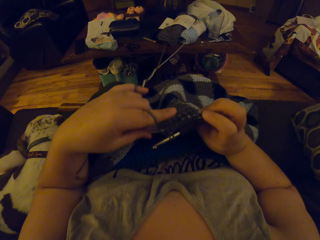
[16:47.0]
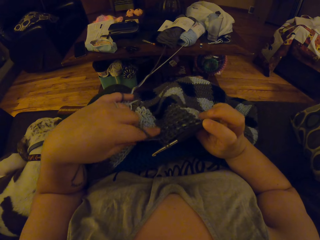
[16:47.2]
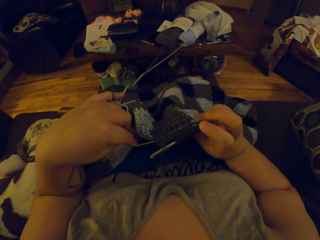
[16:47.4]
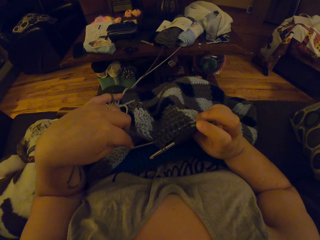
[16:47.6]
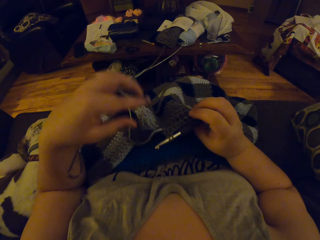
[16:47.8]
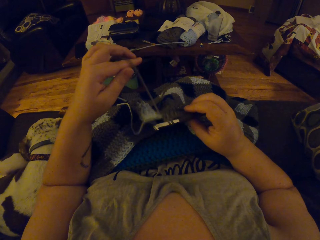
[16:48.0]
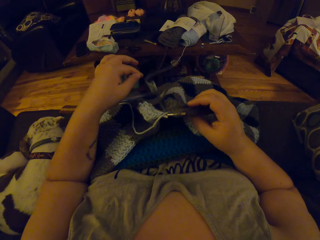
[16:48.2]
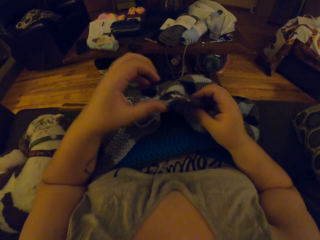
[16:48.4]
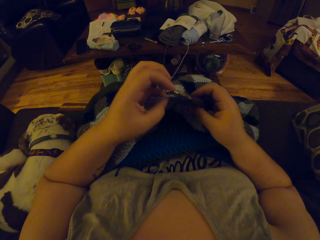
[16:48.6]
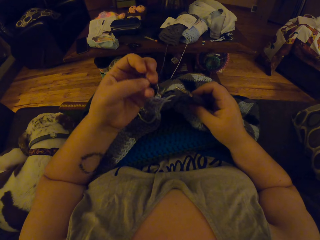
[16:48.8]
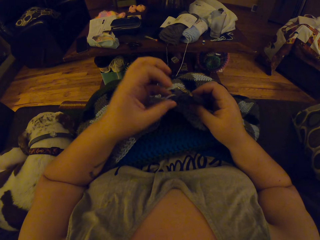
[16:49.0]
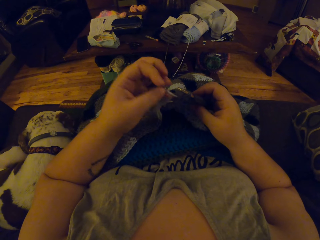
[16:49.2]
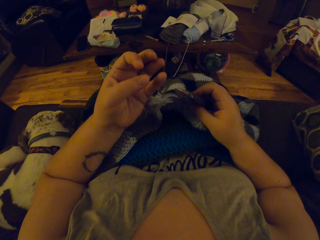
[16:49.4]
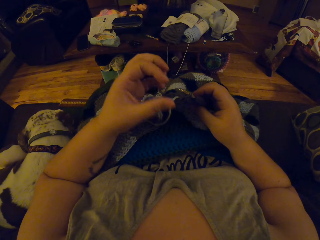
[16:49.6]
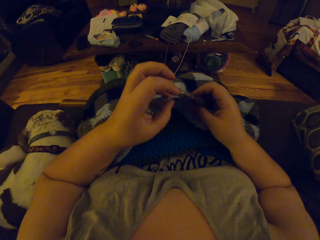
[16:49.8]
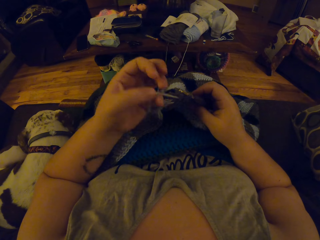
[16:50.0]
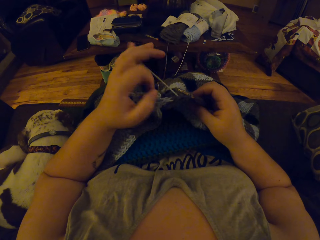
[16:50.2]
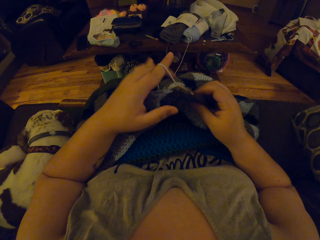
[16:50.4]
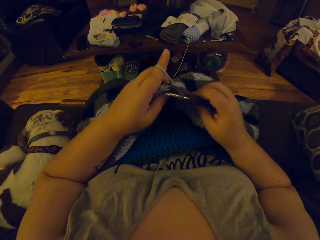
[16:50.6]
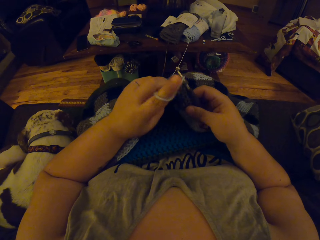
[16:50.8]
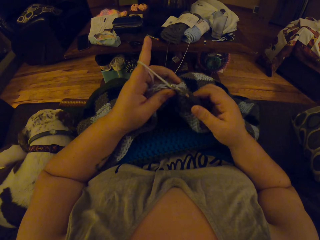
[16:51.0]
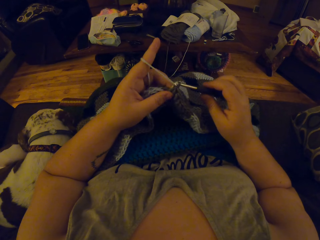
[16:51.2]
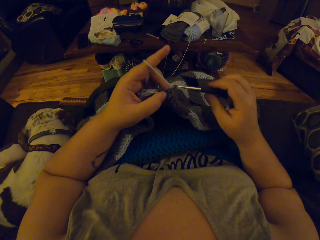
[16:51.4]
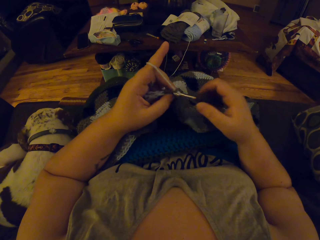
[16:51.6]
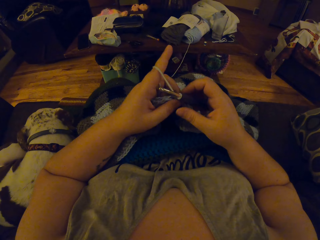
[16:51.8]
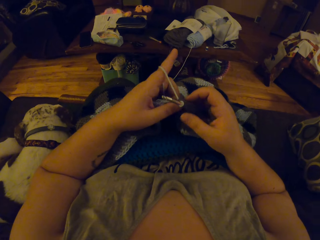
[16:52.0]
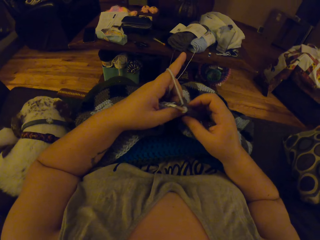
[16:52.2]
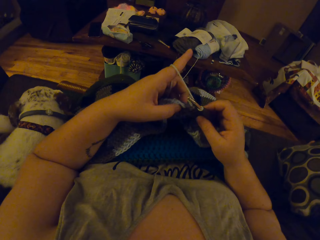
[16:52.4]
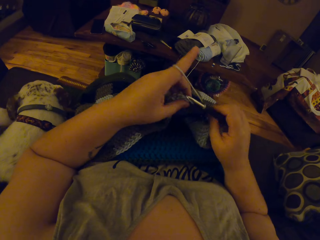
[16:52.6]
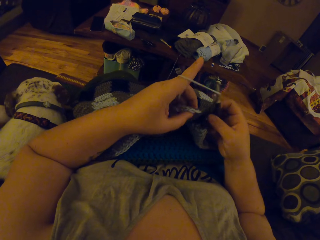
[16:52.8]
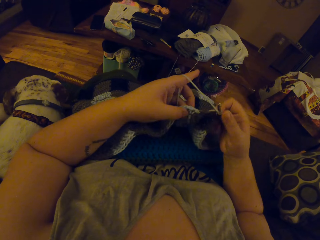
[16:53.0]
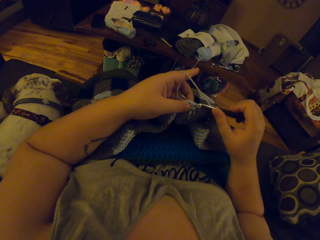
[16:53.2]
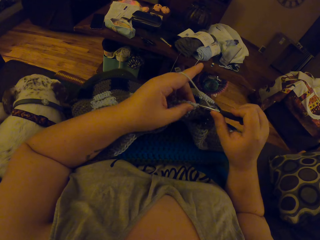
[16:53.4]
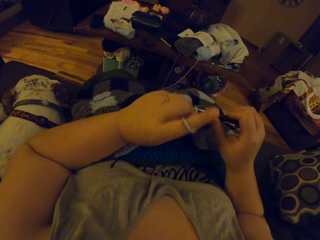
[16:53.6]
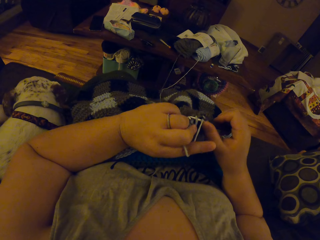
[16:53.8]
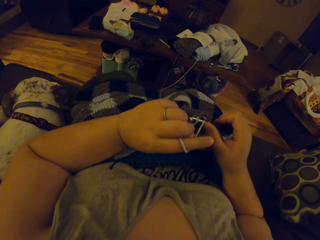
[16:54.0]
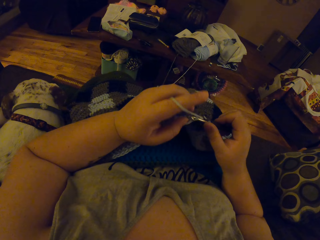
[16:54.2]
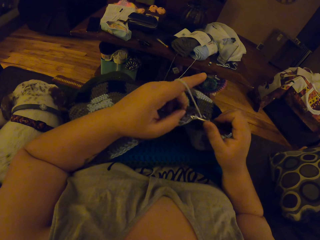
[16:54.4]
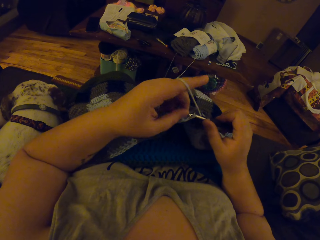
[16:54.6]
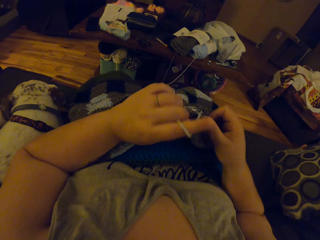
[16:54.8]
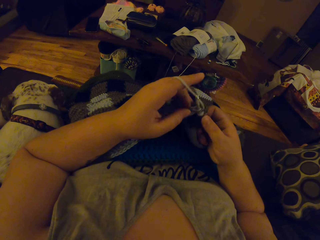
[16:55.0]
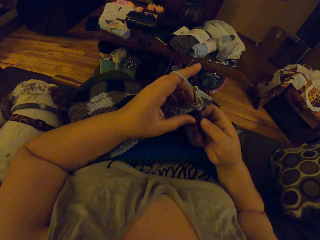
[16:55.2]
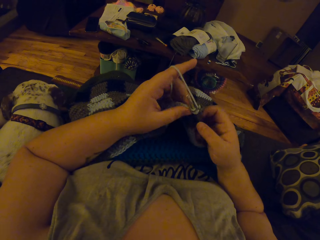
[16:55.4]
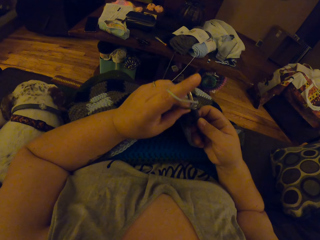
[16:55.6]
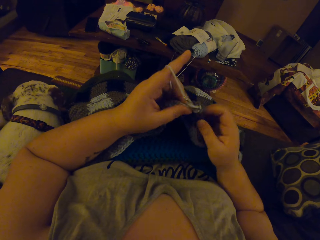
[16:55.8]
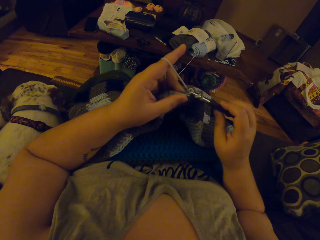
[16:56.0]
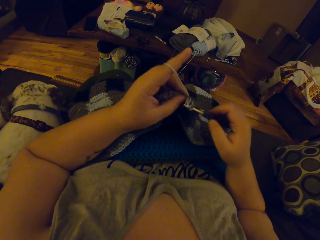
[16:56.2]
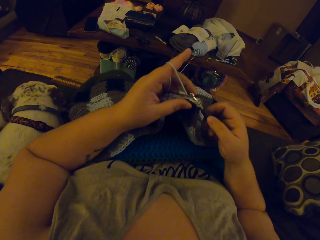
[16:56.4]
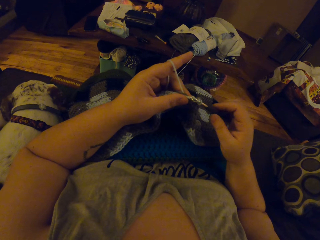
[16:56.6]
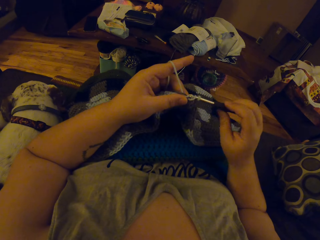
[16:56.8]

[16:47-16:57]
The camera wearer inspects the crochet pattern. She wraps the strip of yarn around the finger of her left hand. She crochets with her left hand and the crochet hook in her right hand.

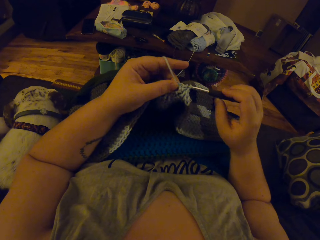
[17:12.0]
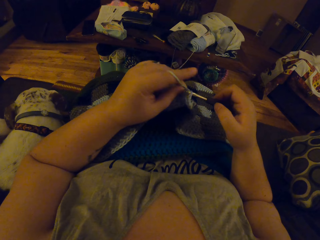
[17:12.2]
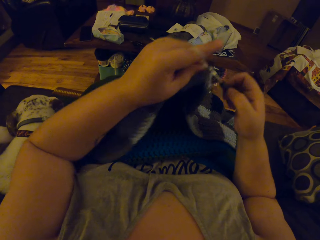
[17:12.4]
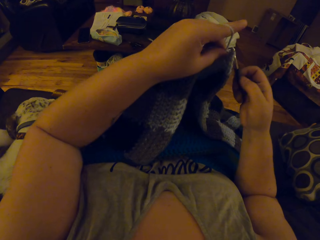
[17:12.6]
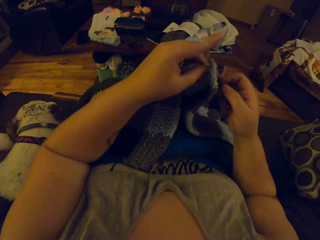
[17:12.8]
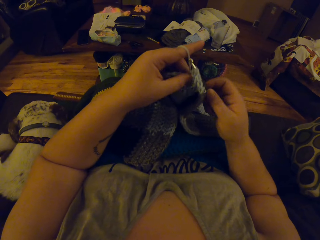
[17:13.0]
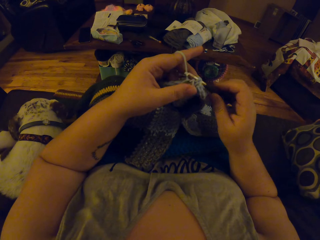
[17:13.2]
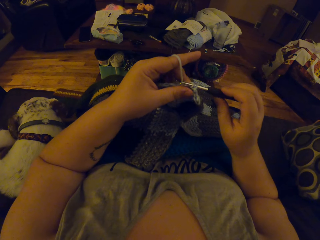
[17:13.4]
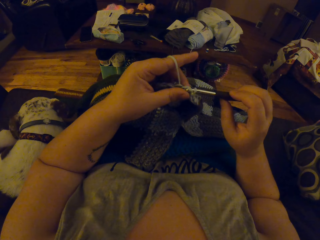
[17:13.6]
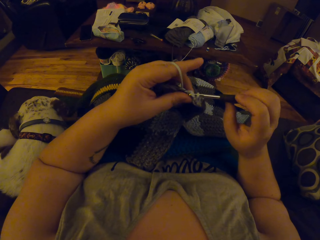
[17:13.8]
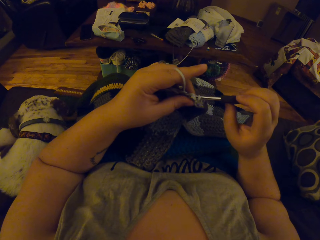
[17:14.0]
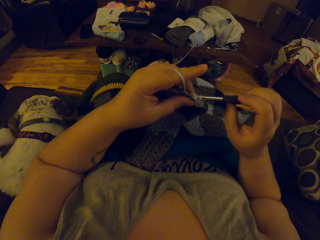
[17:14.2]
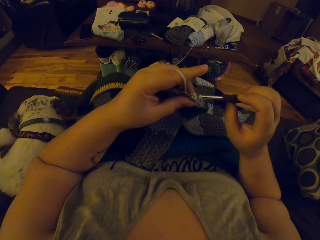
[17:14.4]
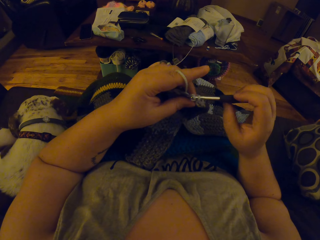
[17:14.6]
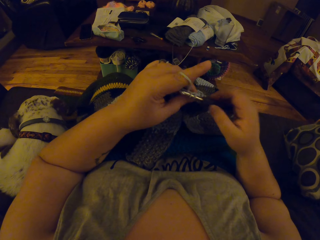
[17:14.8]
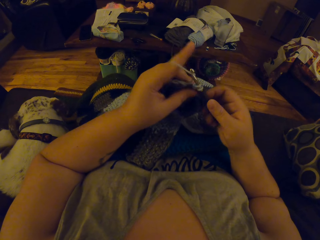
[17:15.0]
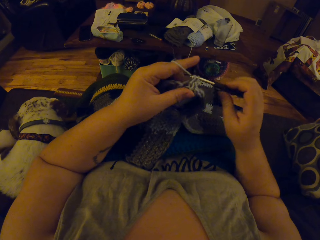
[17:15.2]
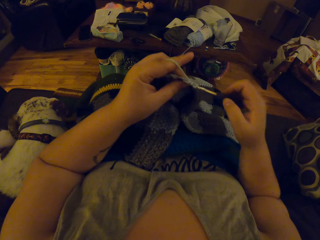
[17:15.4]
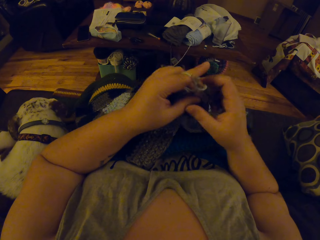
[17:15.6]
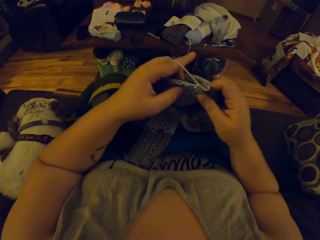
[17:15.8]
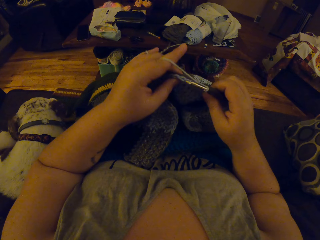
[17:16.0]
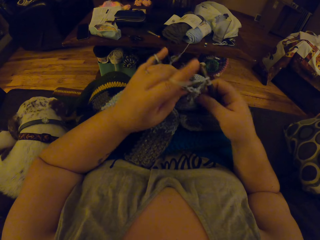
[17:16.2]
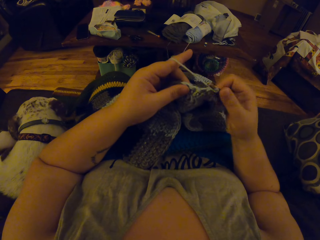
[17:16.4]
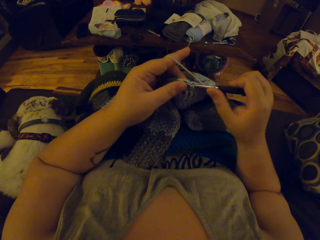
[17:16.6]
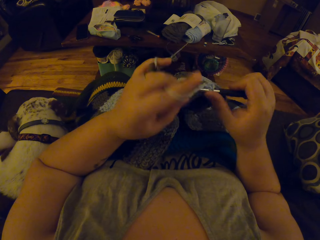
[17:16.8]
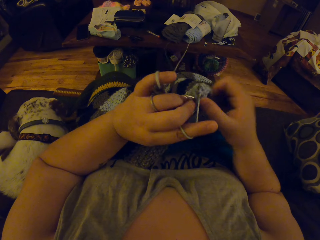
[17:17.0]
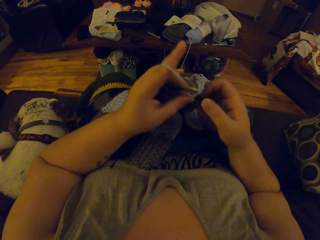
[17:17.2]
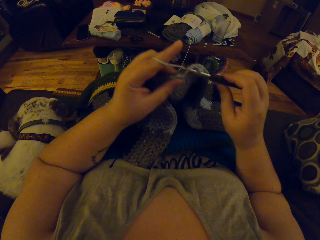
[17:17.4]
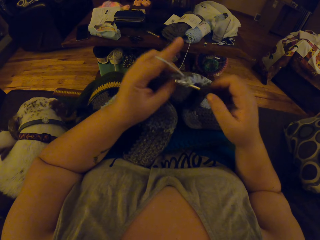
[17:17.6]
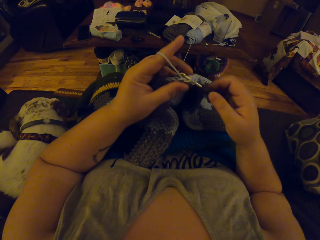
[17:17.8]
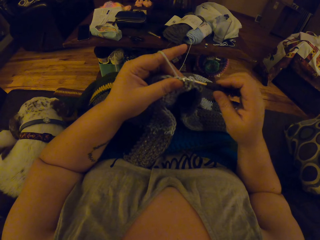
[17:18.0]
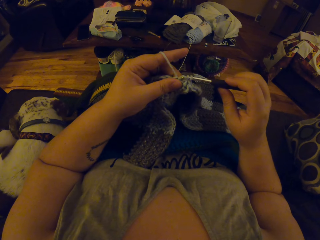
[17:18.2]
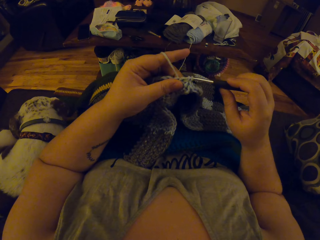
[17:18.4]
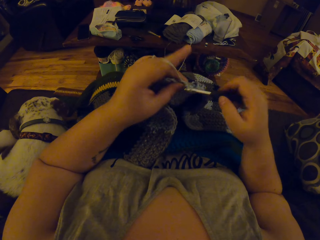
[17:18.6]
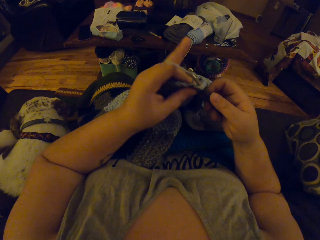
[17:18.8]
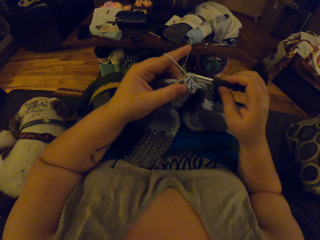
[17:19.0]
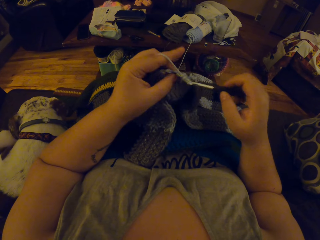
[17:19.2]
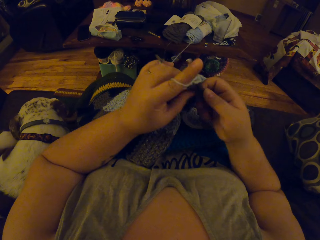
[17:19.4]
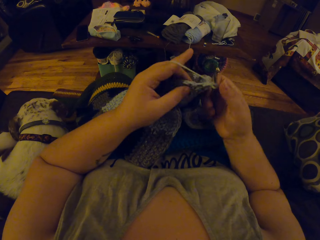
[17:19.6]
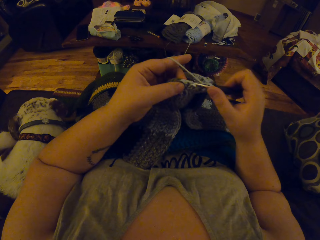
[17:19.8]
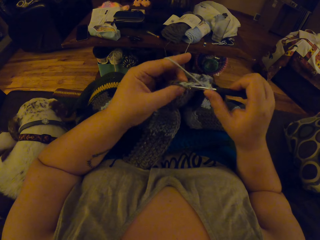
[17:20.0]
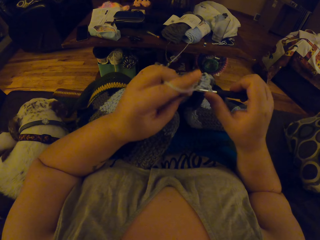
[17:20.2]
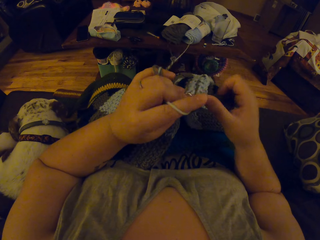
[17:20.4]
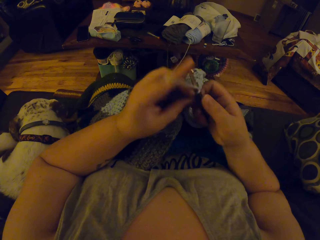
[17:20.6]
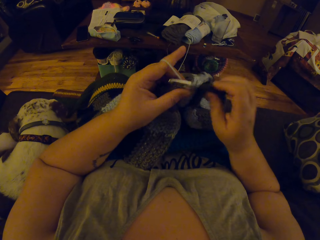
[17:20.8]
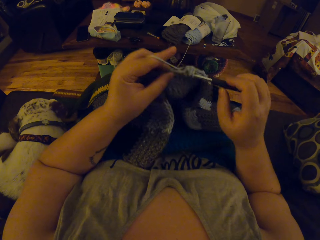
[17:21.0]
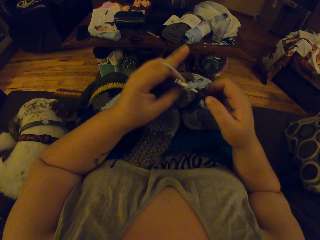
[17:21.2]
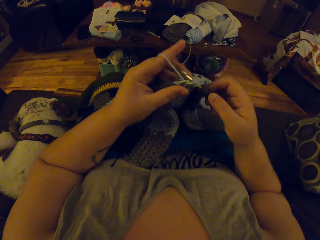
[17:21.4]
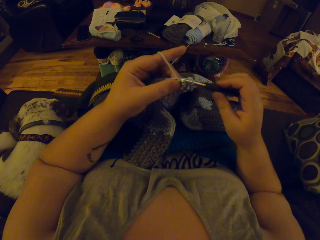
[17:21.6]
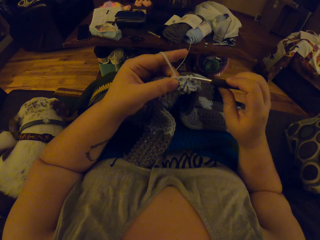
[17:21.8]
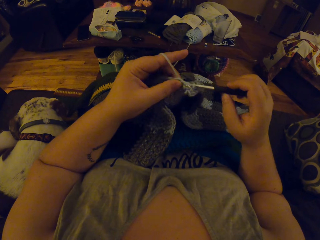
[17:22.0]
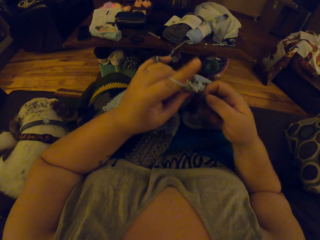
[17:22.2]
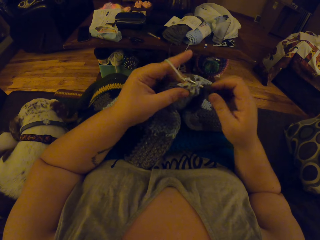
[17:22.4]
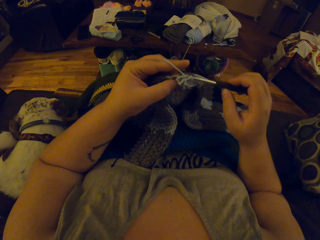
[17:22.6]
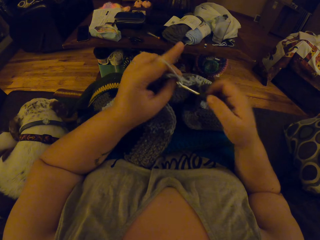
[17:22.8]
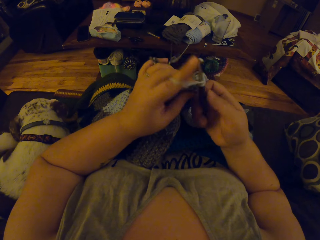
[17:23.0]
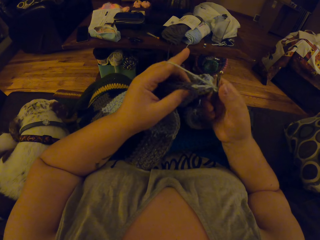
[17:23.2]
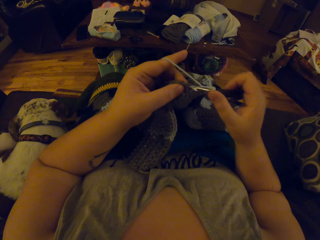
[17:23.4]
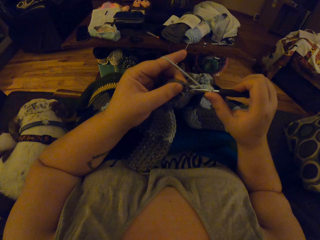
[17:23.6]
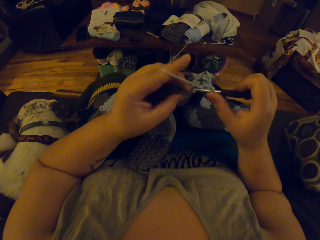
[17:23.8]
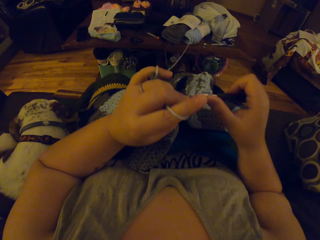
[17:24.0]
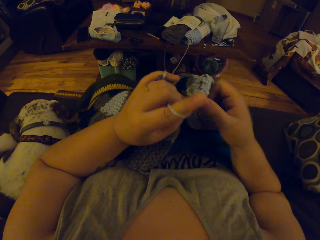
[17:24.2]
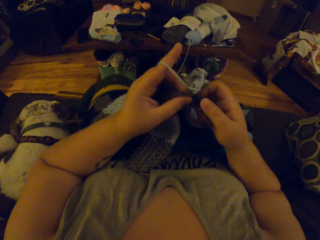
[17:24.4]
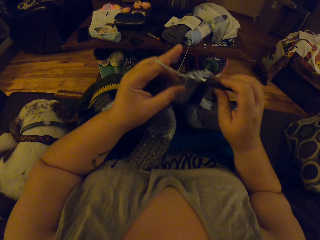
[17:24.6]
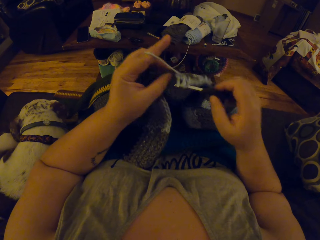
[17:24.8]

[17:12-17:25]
The camera wearer crochets with her left hand and the crochet hook in her right hand.
